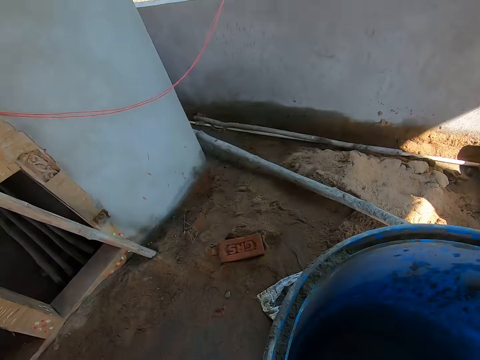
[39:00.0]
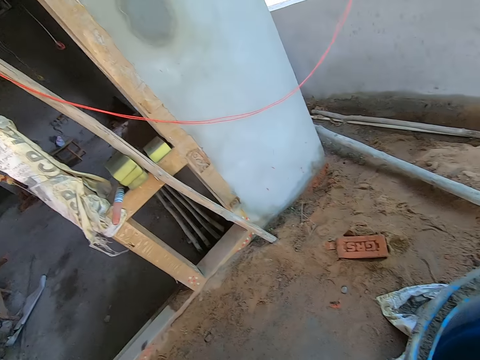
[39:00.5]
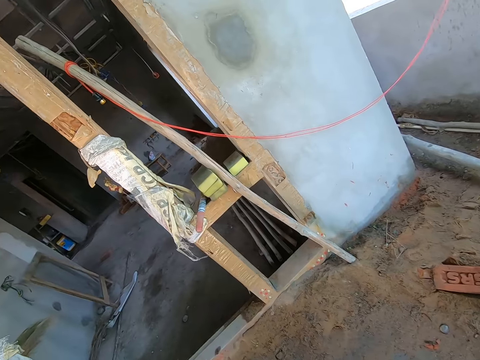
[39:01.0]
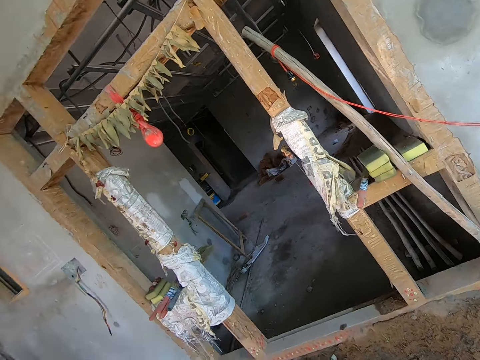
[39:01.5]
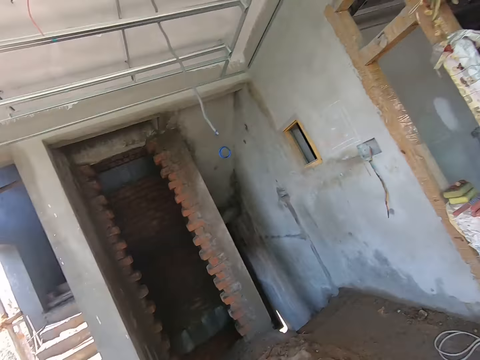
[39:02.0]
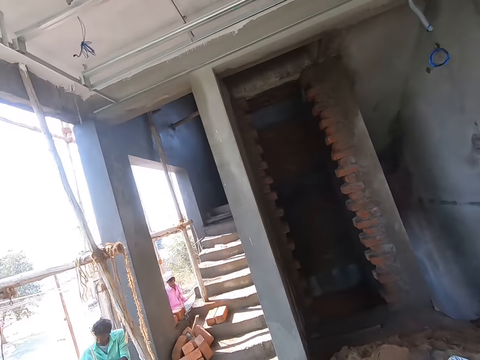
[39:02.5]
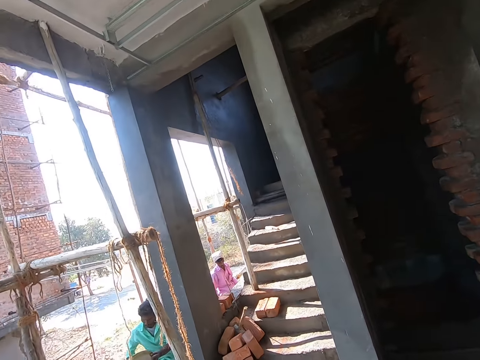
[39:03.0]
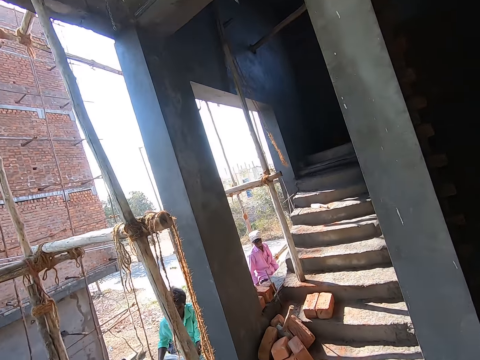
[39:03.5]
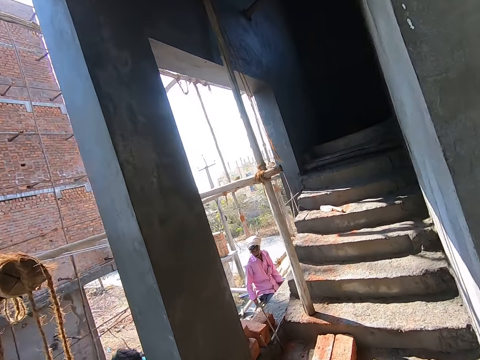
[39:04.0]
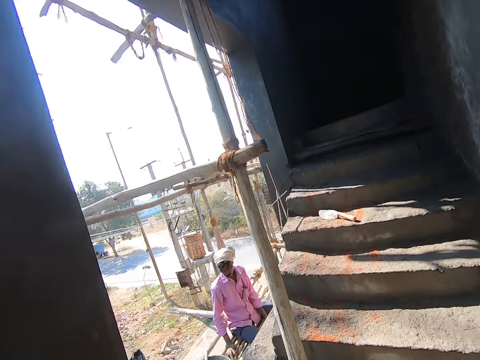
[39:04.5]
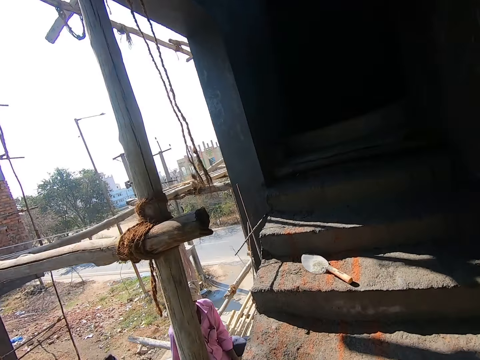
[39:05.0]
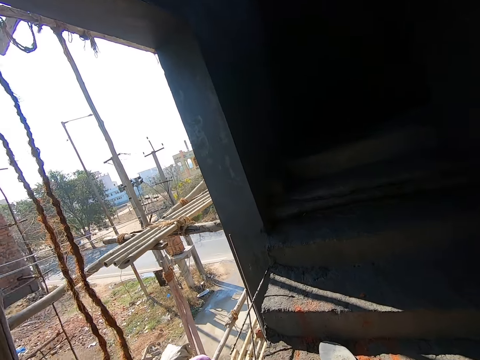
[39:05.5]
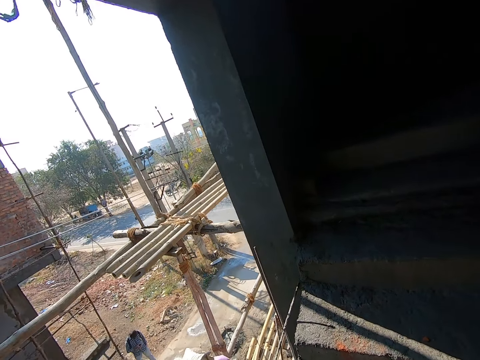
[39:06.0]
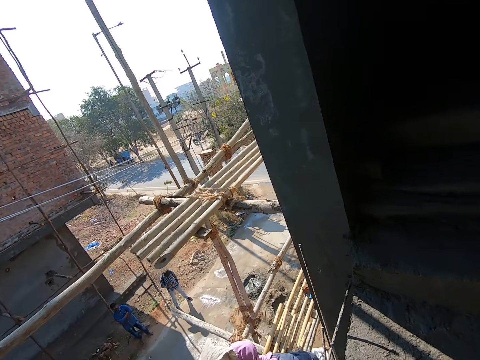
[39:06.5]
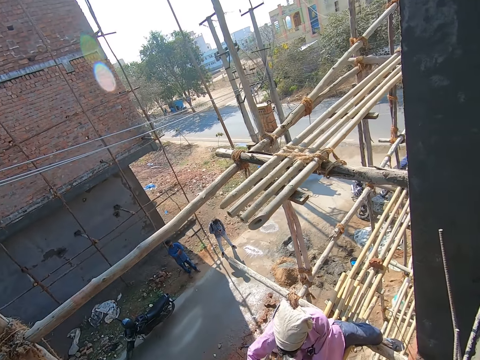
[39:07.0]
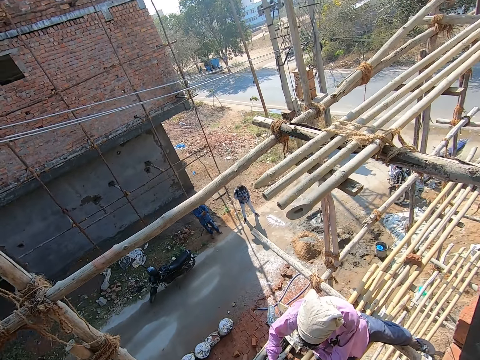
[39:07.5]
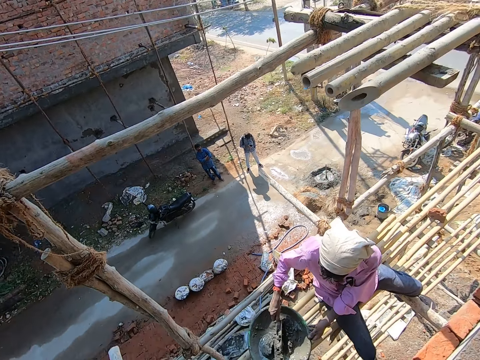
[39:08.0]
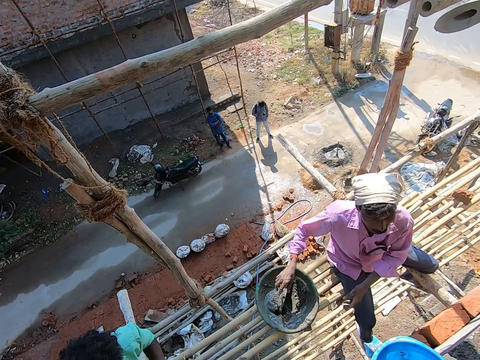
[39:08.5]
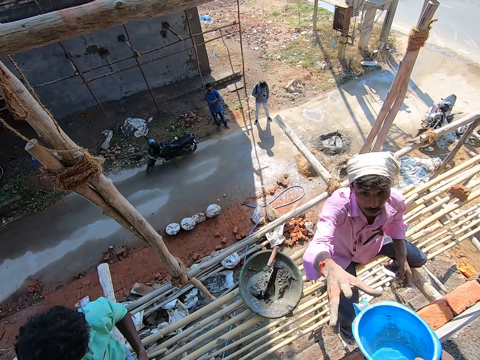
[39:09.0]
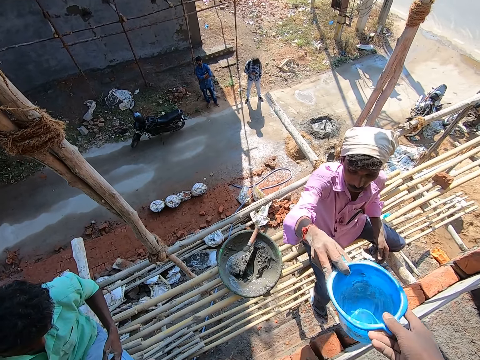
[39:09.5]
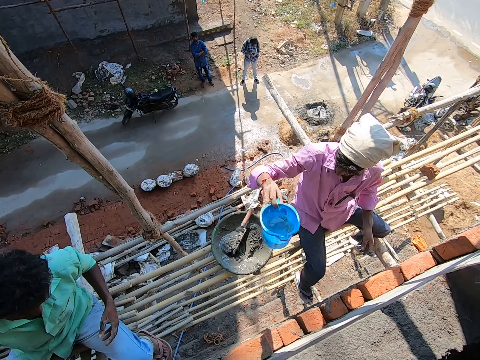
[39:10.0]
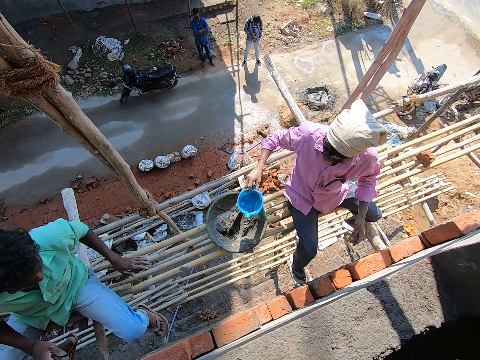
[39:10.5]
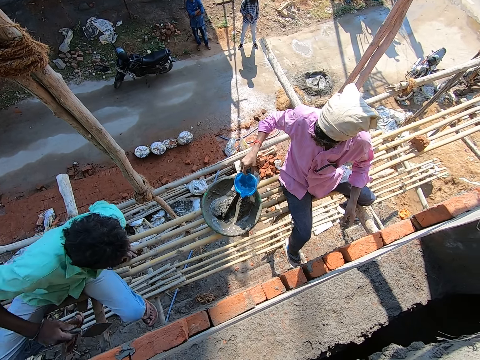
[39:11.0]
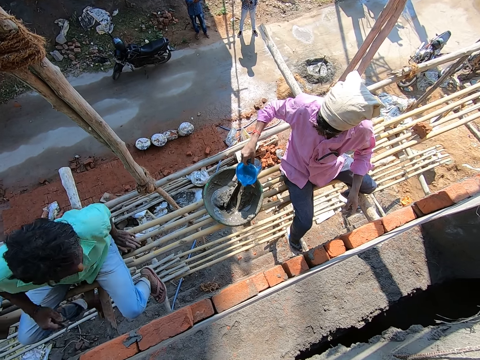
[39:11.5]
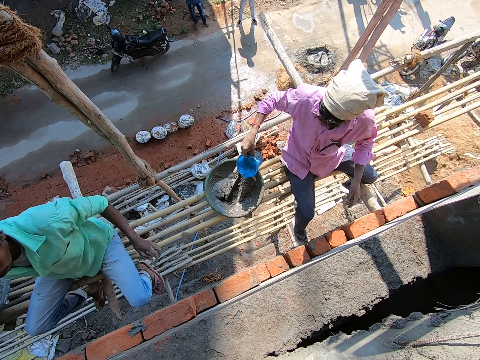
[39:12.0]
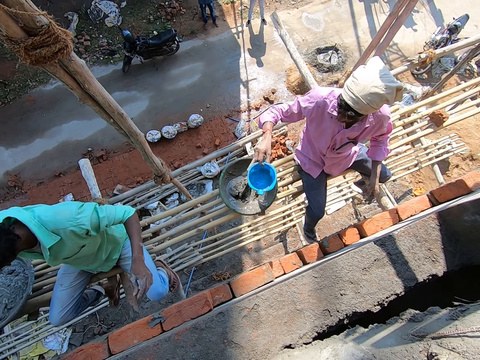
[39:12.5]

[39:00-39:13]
The camera wearer fetches water from the tank. They converse with a man. They walk around the construction site. Another man stirs the cement in the head pan with the trowel with his right hand. The camera wearer passes a cup with water to the other man. The first man places his left hand on some sticks. The other man pours water from the cup into the head pan with his right hand. The first man shifts on the stick.

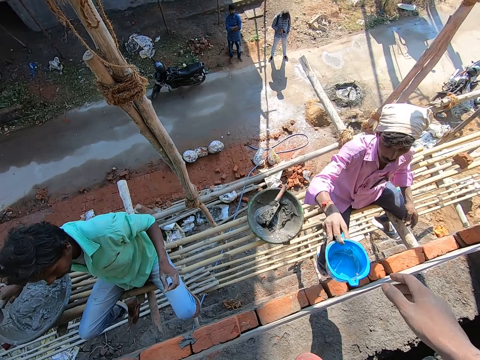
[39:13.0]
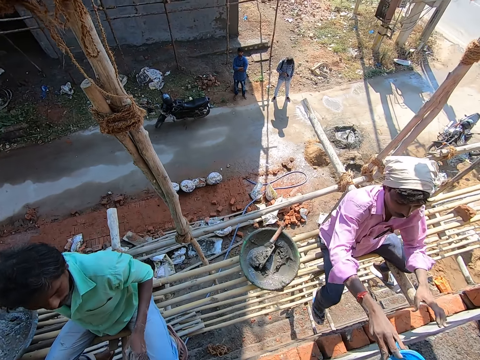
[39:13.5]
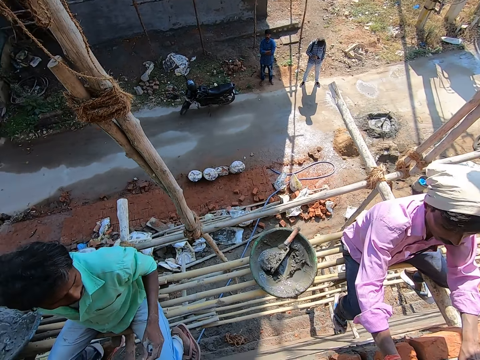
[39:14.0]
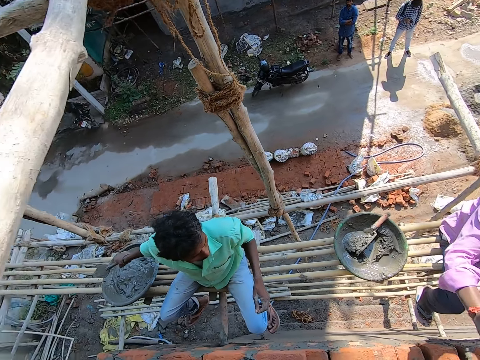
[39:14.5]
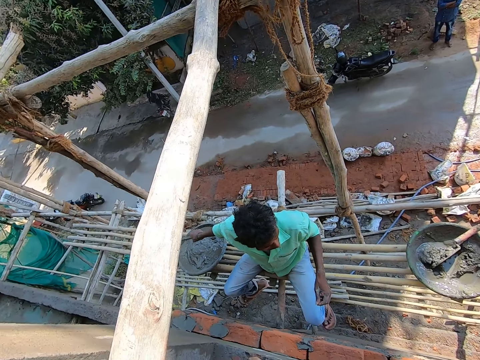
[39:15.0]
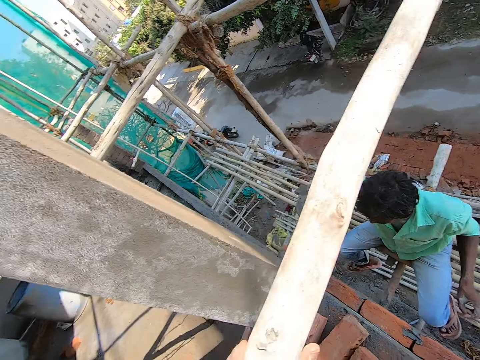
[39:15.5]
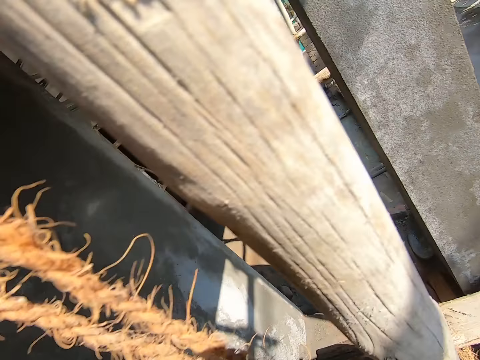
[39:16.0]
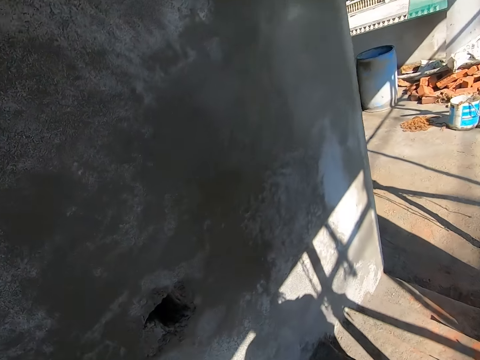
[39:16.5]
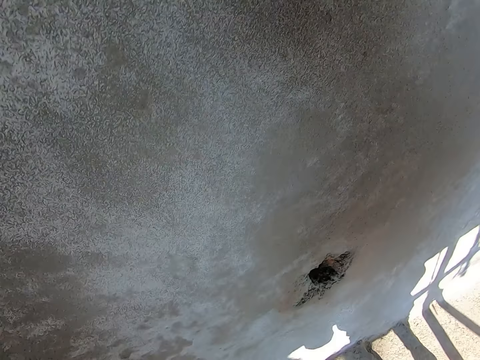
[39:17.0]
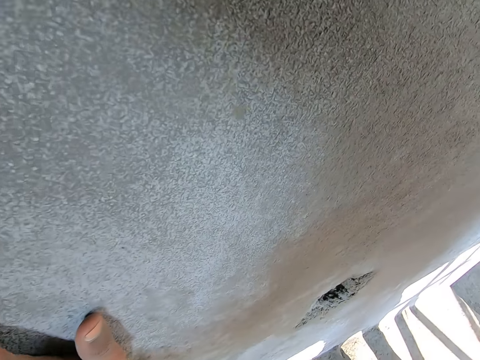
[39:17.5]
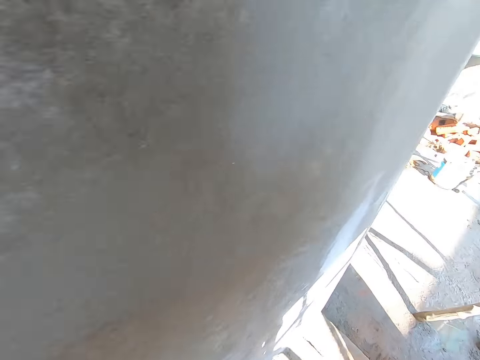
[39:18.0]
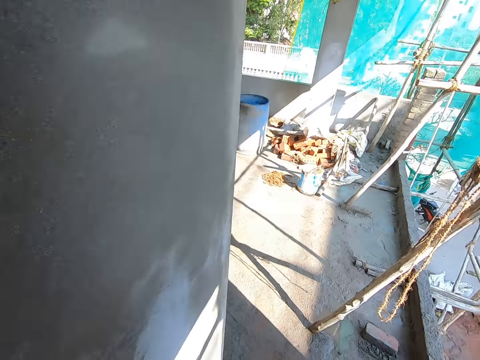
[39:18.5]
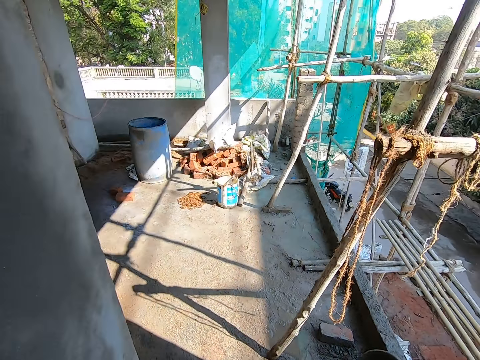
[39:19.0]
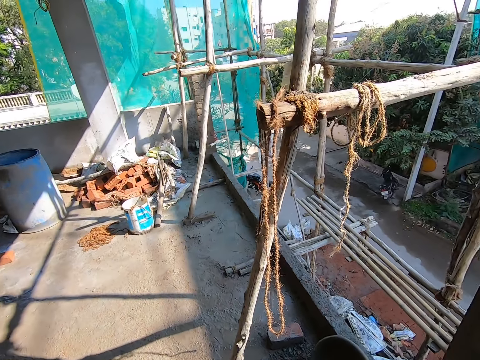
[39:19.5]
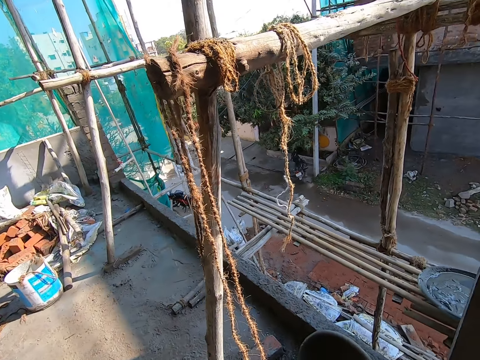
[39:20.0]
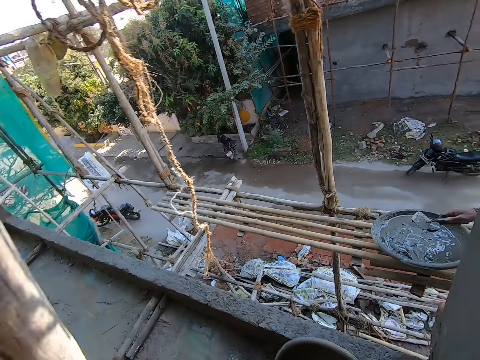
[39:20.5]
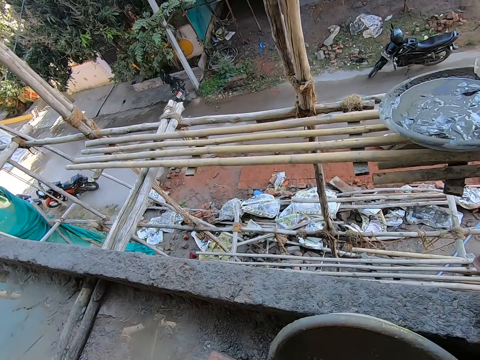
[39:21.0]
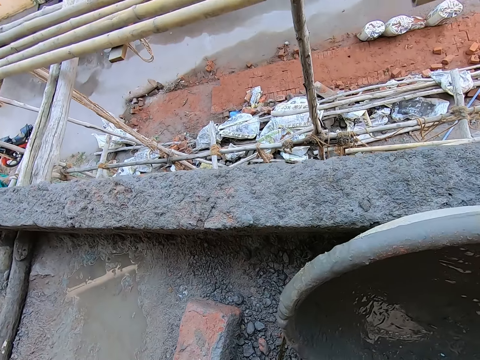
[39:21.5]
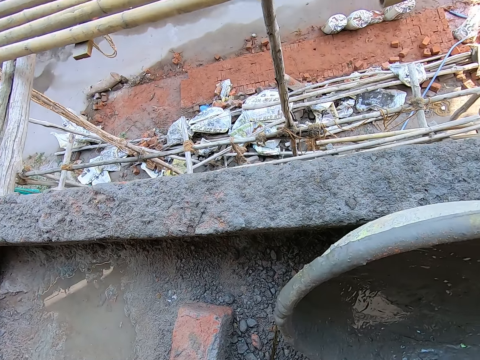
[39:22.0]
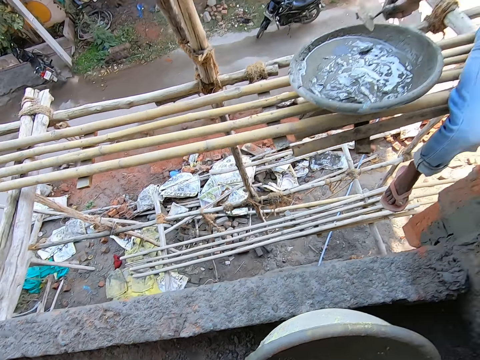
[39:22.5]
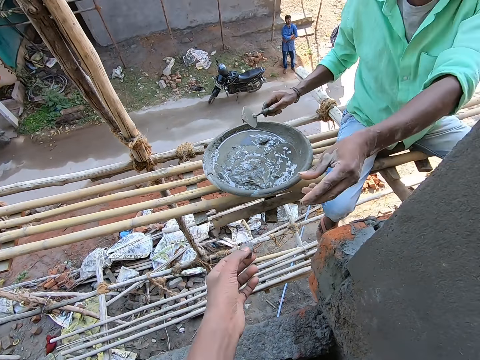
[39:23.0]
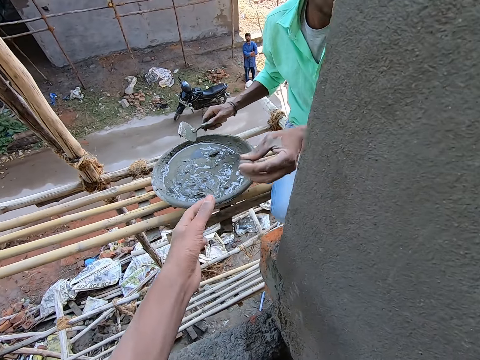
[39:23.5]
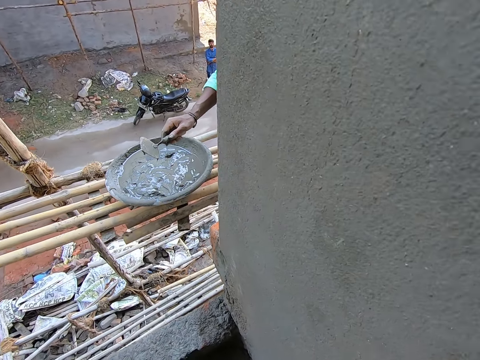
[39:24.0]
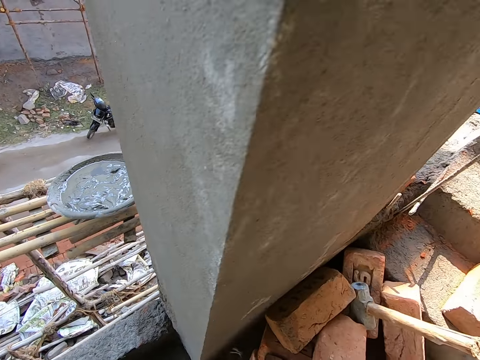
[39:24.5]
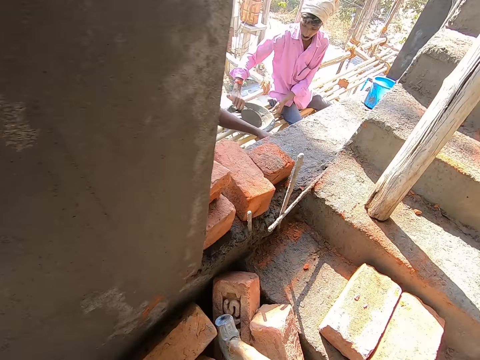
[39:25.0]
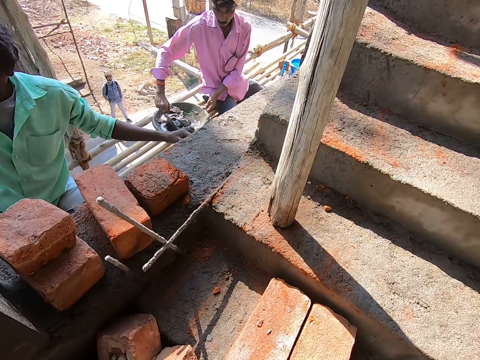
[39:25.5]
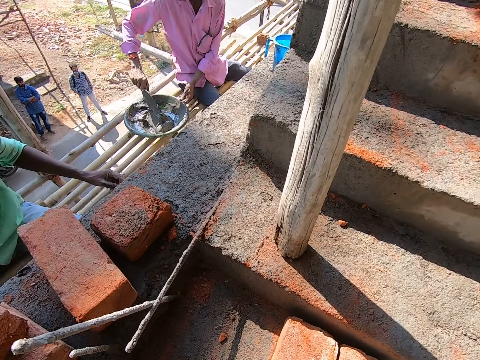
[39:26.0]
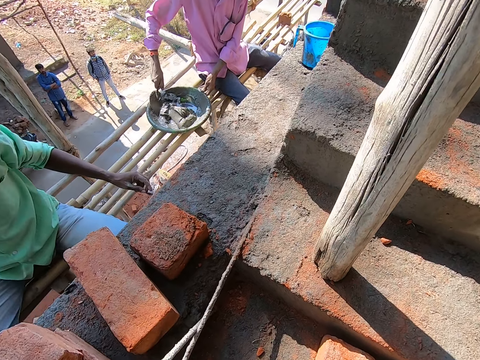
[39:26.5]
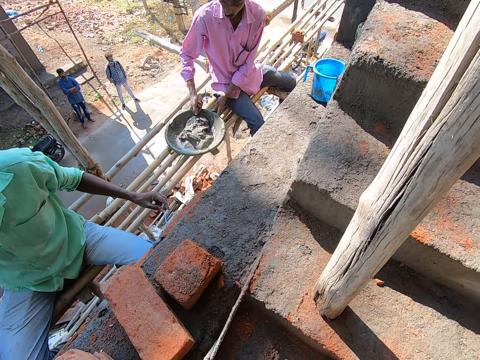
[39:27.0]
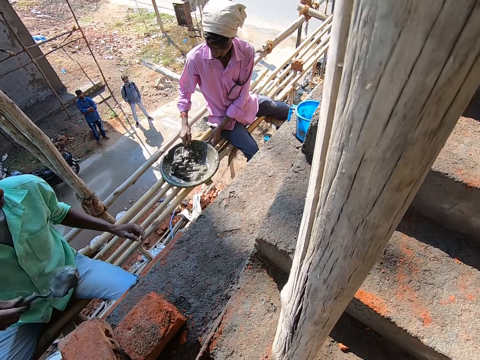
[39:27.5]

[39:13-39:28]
The camera wearer collects the cup from a man with his right hand. The man places his left hand on the wall. The camera wearer holds a stick with his right hand. The man converses with the camera wearer. The camera wearer places his left hand on the wall. He walks around the construction site. He passes a stone to the man. The man stirs the cement in the head pan with the trowel with his right hand. The camera wearer looks around the construction site.
